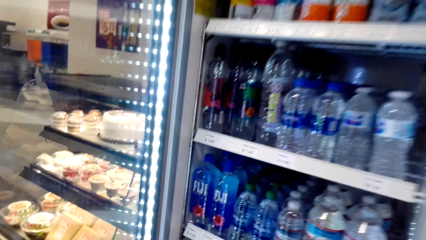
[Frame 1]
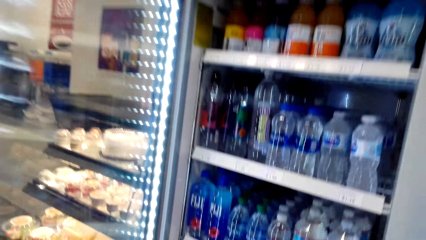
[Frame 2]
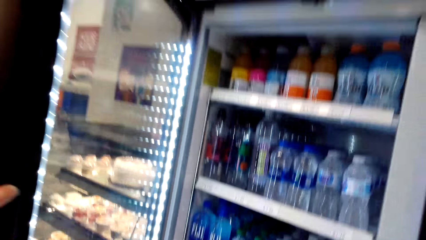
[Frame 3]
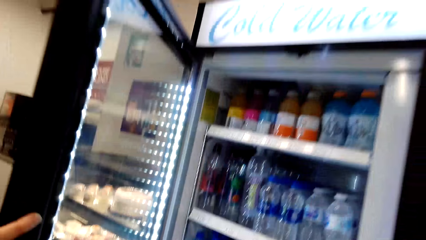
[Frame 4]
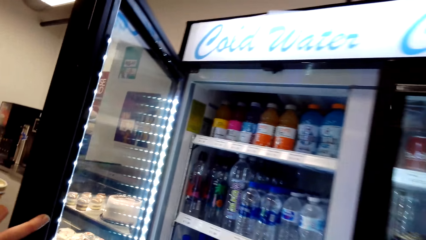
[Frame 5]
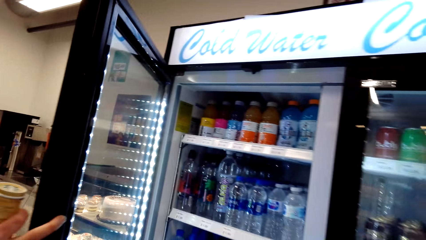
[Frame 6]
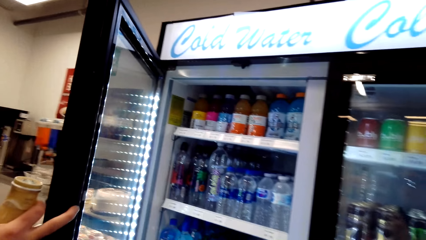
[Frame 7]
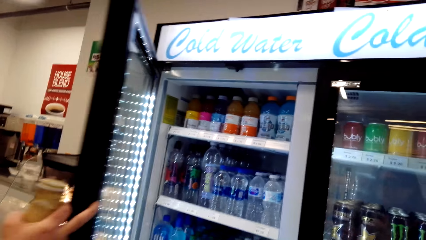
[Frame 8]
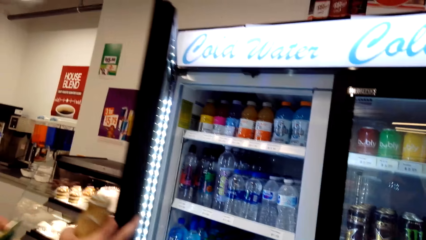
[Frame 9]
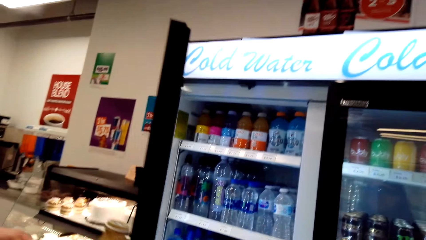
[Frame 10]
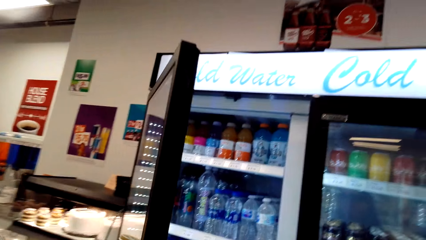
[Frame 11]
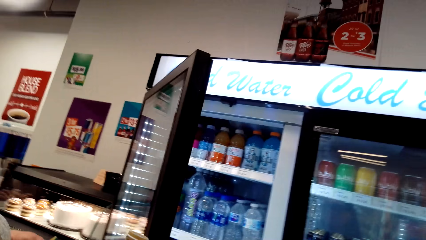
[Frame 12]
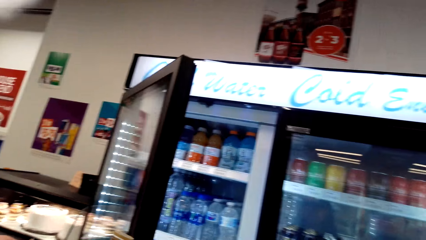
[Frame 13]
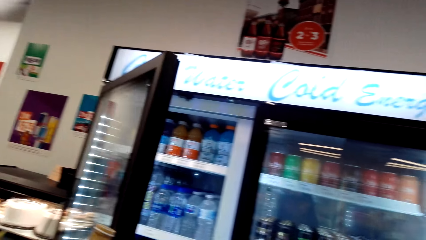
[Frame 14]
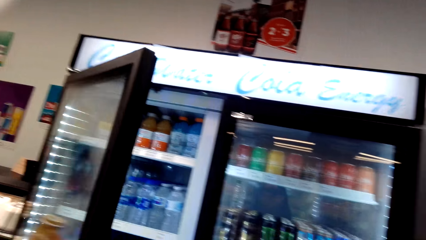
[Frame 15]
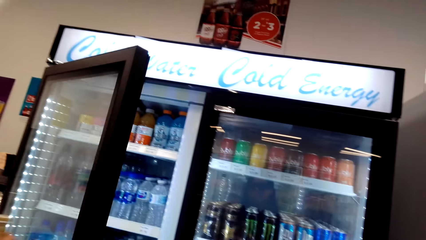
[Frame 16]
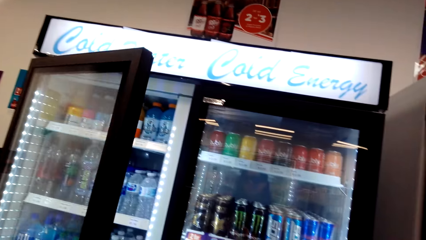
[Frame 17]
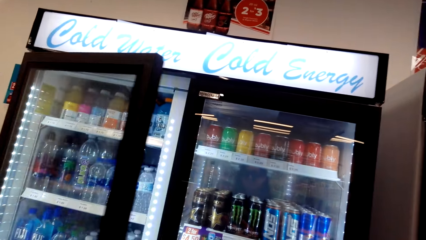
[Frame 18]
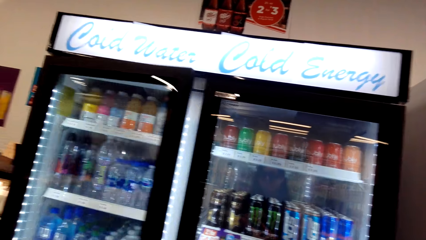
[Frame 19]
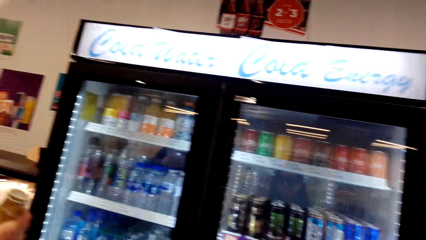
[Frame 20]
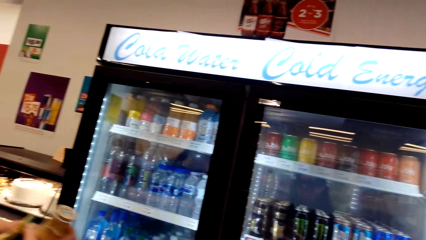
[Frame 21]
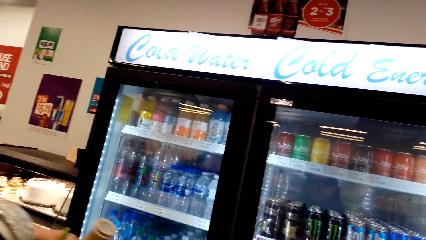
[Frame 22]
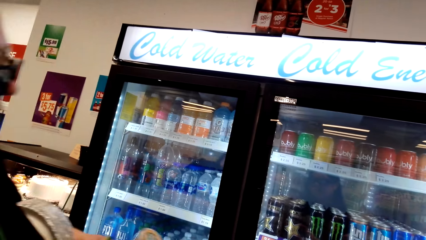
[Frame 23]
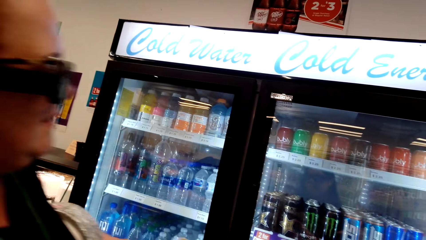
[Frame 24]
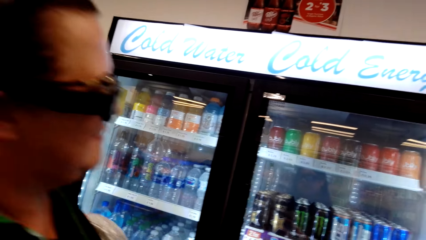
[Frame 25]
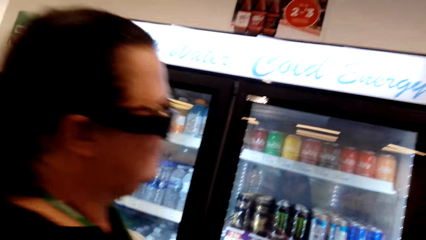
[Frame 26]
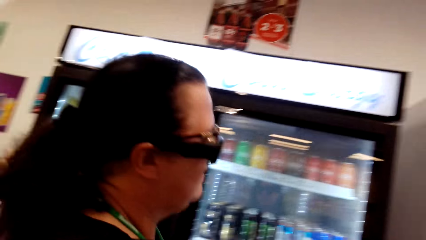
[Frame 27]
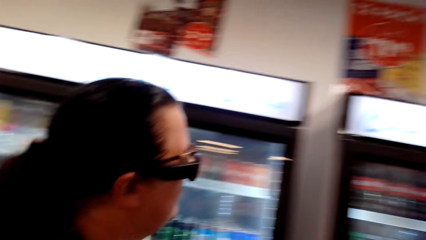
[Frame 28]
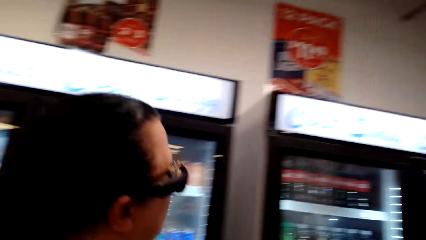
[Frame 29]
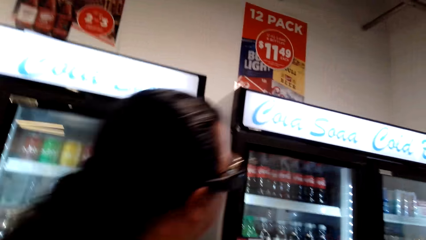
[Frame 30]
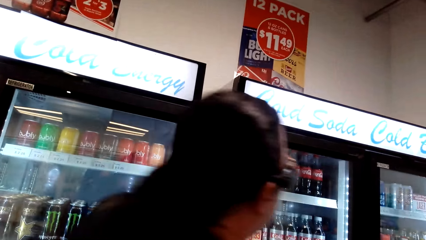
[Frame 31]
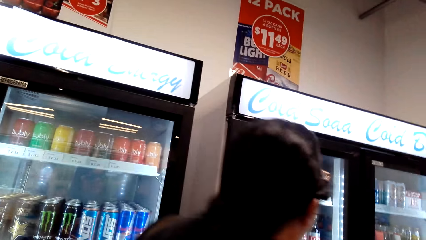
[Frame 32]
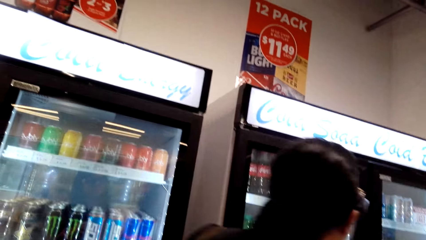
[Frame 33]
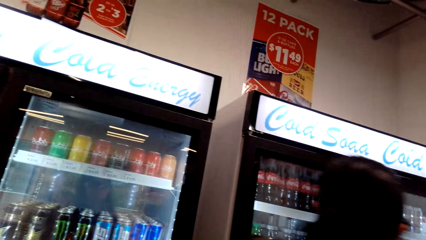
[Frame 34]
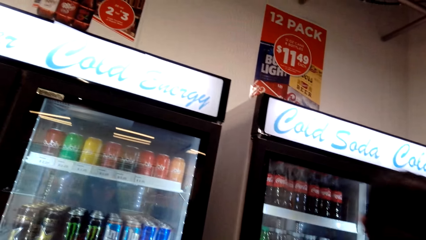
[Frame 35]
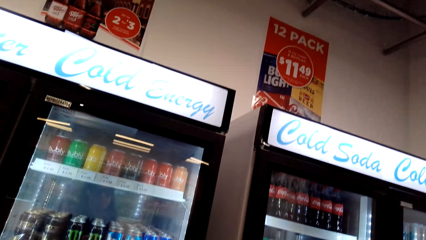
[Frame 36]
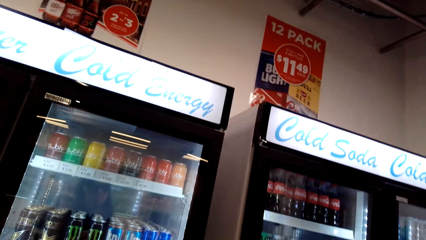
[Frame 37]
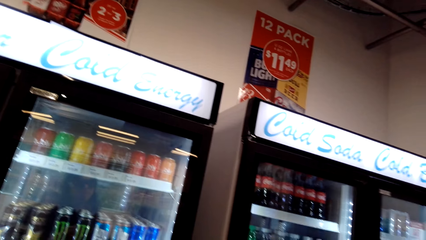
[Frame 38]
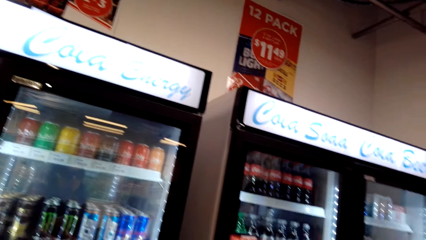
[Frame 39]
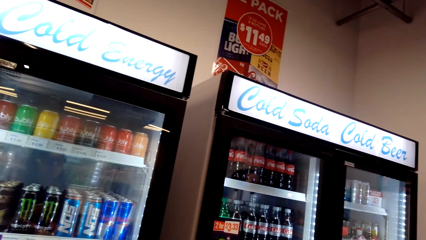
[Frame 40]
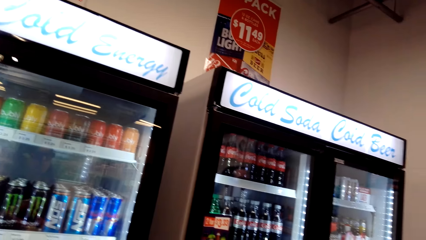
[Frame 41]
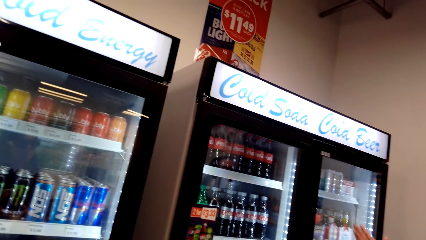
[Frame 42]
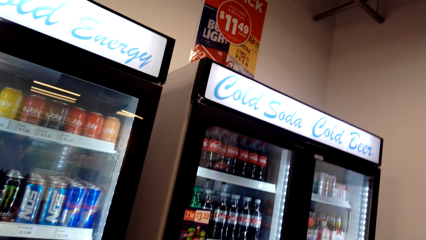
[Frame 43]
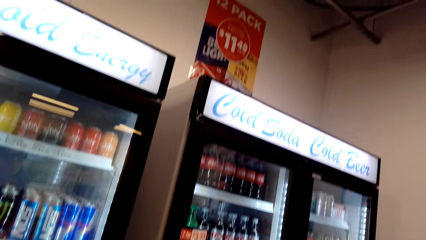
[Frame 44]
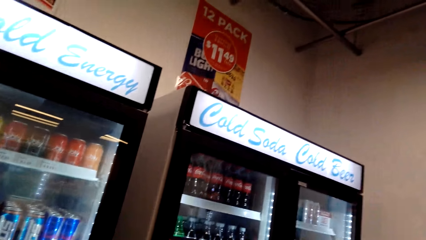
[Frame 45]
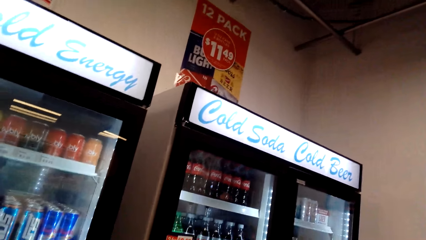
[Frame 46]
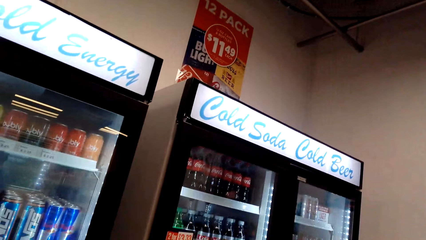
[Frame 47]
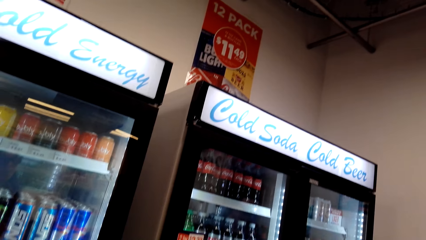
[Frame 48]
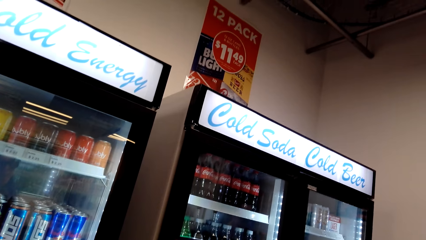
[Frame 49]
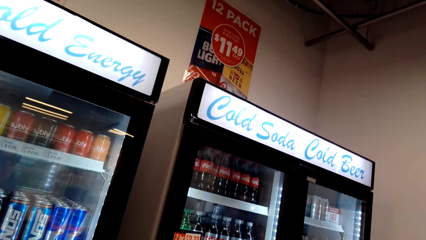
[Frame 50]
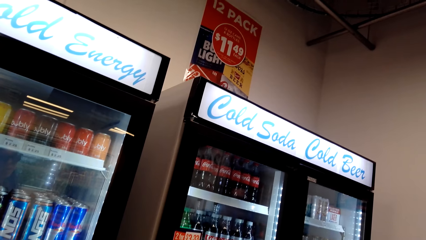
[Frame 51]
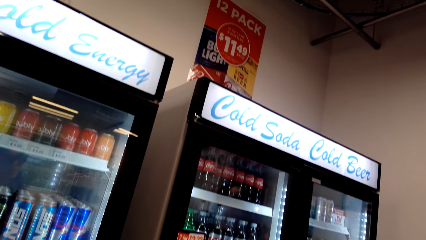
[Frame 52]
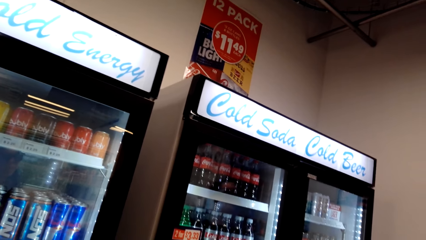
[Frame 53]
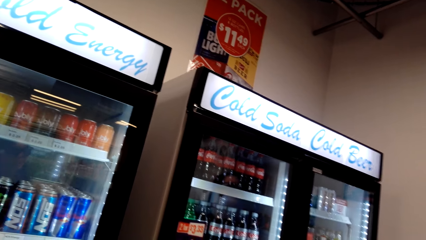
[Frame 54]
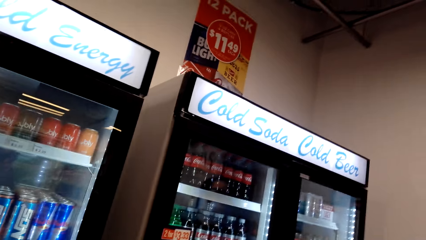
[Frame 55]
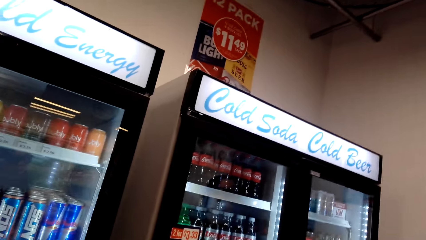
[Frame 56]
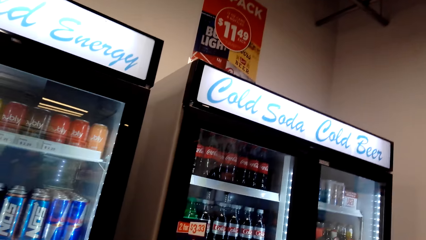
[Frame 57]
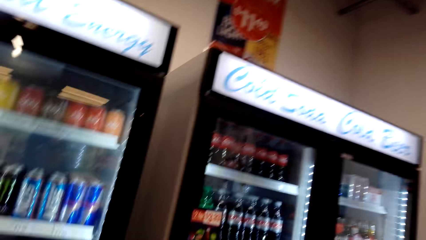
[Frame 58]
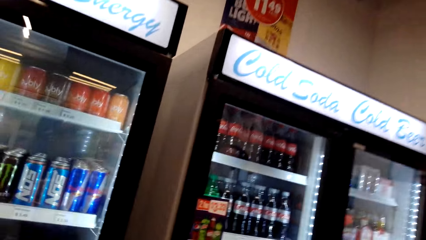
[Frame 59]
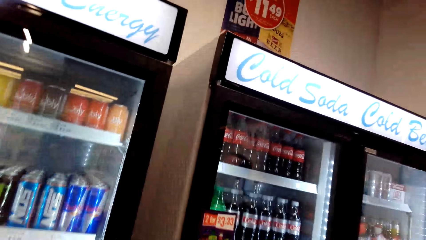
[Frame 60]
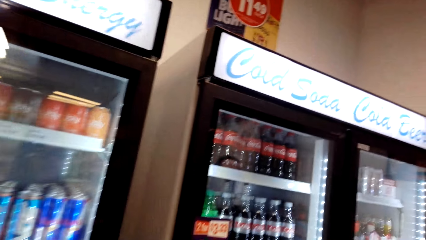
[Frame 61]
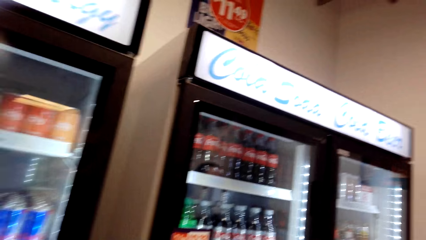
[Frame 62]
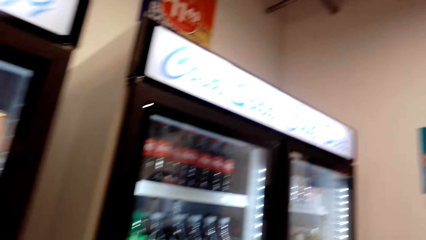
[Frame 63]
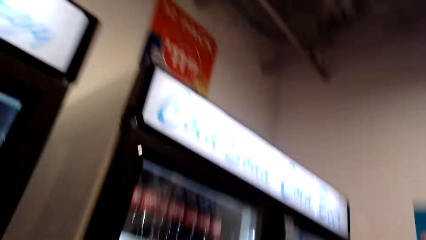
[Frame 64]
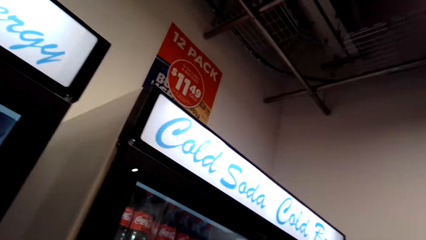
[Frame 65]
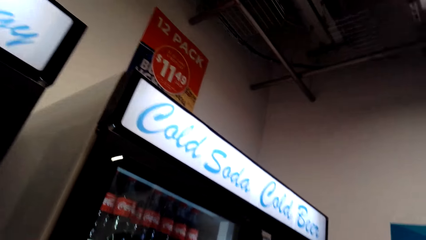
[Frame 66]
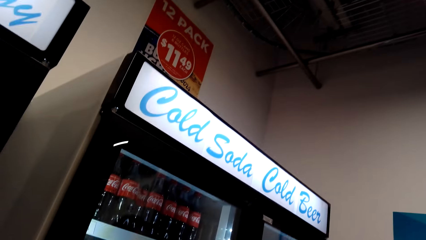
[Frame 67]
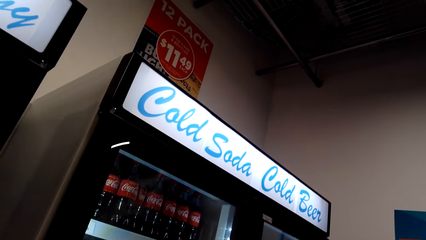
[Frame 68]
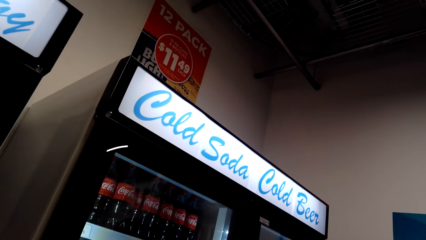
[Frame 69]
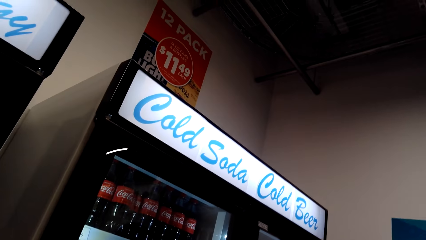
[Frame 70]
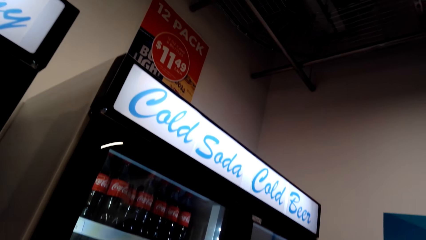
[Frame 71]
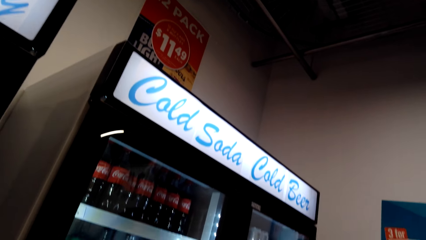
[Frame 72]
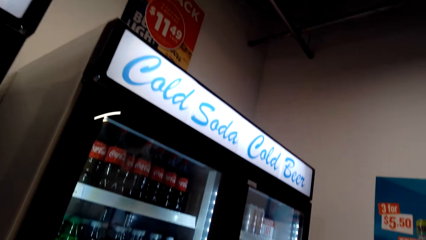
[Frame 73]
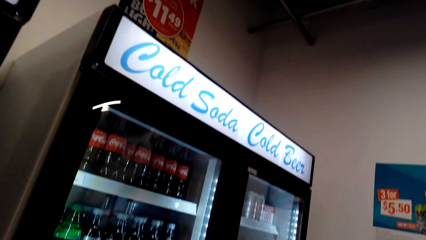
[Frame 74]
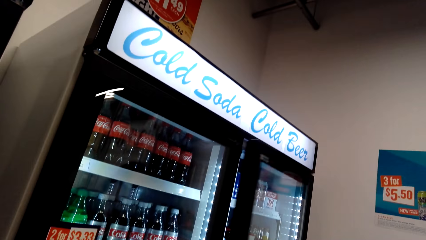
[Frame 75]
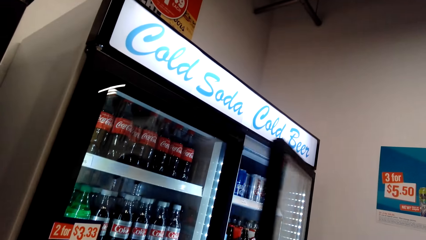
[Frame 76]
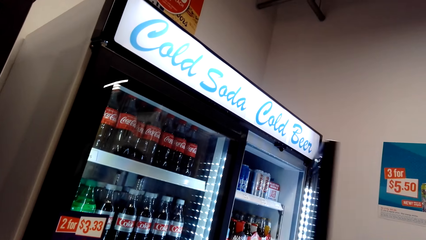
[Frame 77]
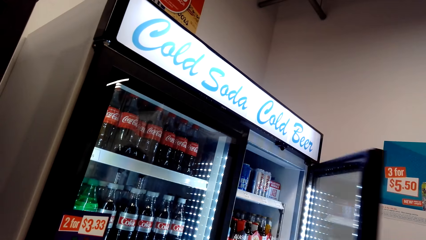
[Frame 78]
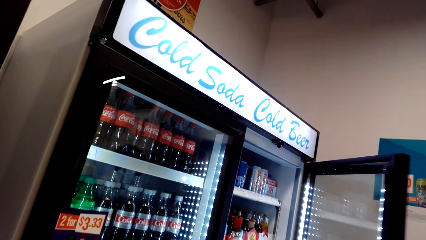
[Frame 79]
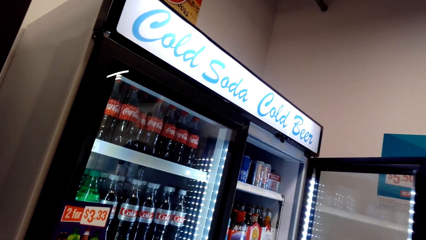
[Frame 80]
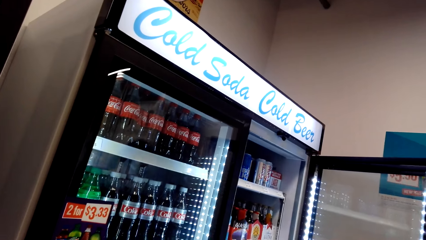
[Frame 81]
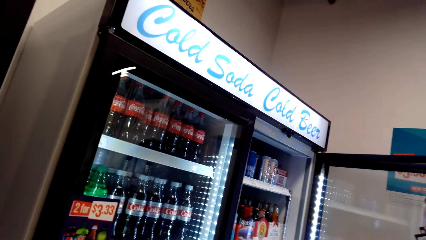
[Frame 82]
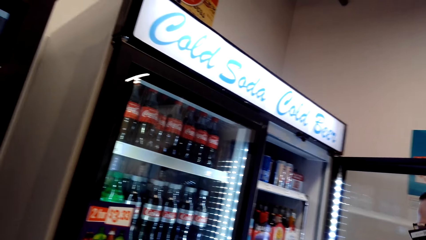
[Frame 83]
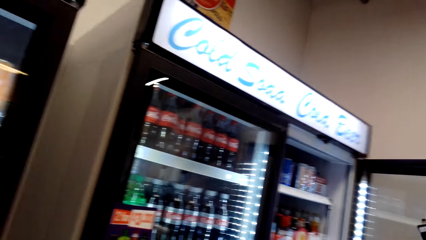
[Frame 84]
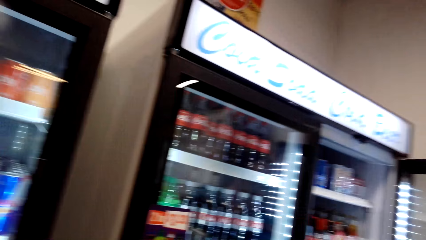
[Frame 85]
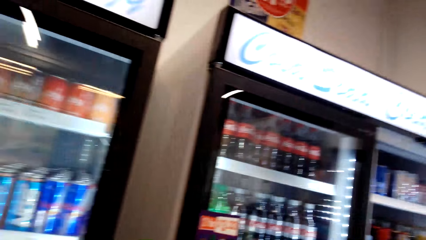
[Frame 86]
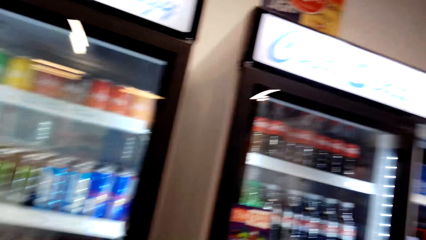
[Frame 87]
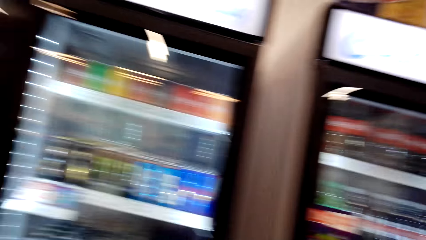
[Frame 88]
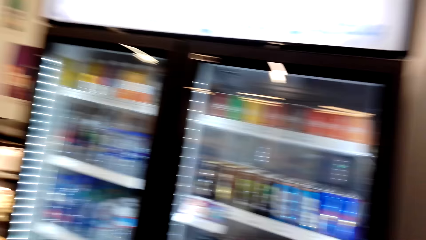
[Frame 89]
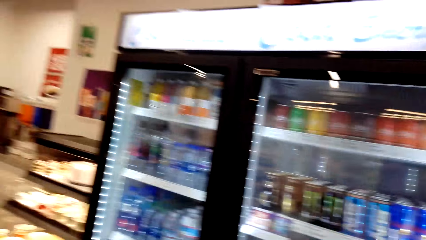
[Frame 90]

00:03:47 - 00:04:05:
A woman picks up the drink. The camera wearer closes the fridge. The woman closes the fridge. The camera wearer converses with the woman. They look around the shop. They converse with the woman. The woman opens the fridge.
